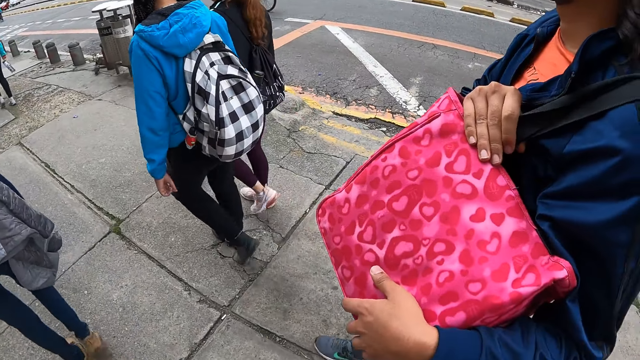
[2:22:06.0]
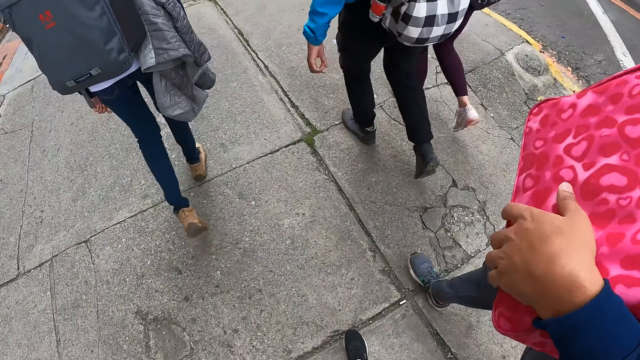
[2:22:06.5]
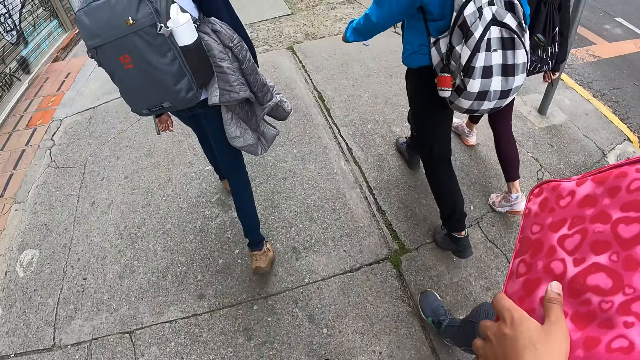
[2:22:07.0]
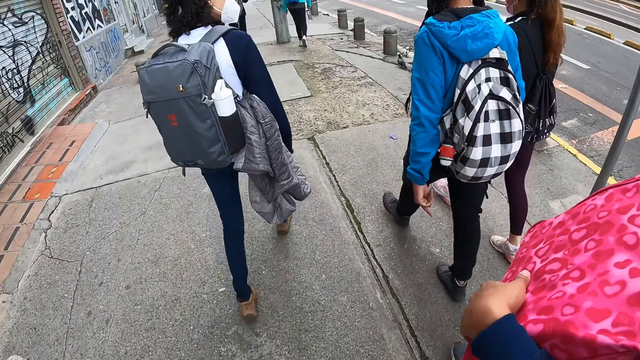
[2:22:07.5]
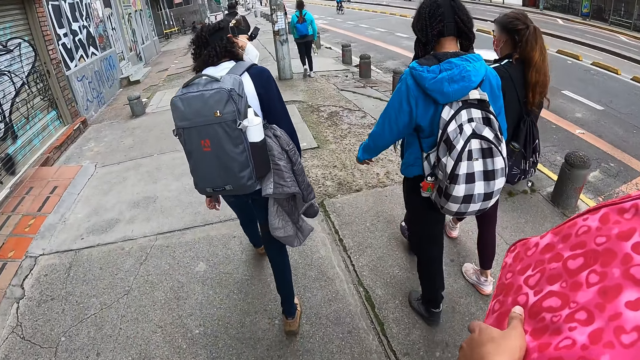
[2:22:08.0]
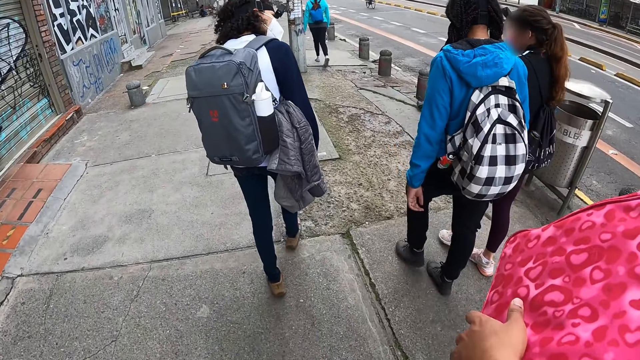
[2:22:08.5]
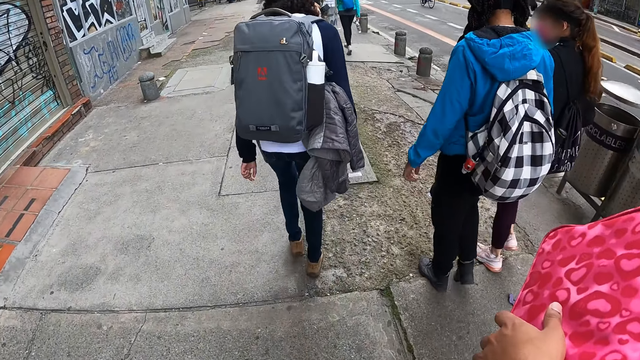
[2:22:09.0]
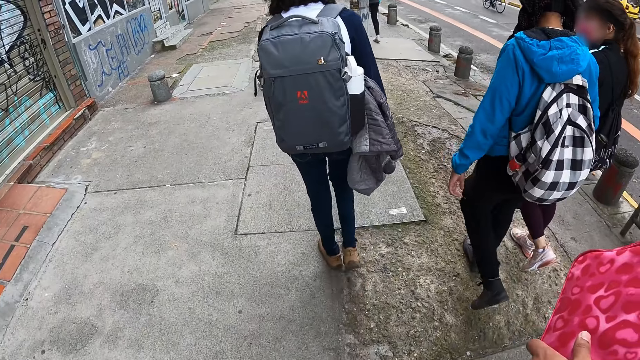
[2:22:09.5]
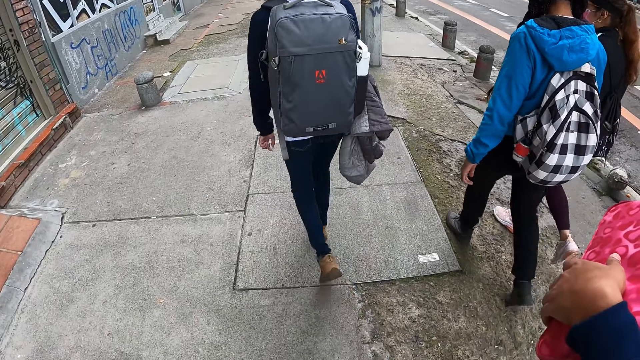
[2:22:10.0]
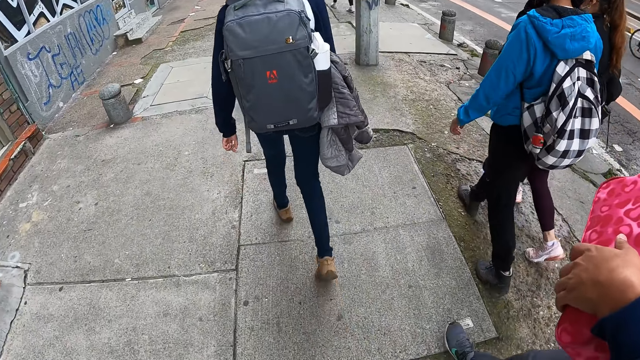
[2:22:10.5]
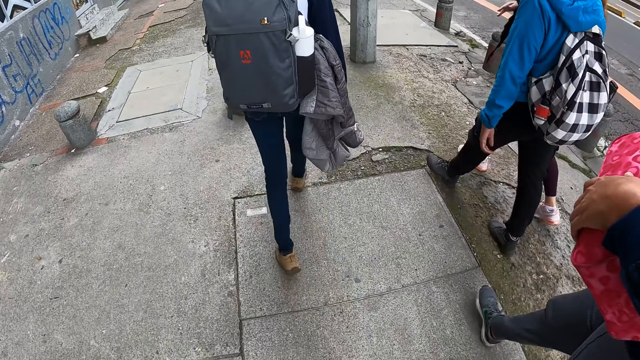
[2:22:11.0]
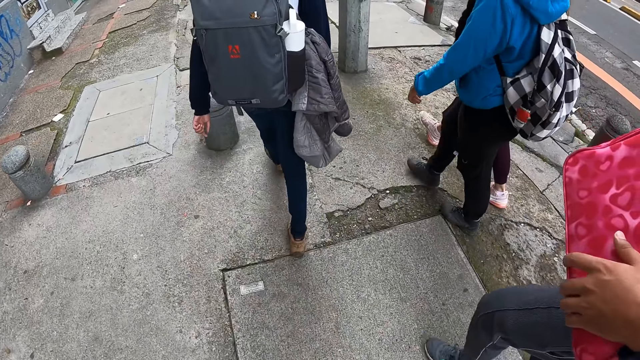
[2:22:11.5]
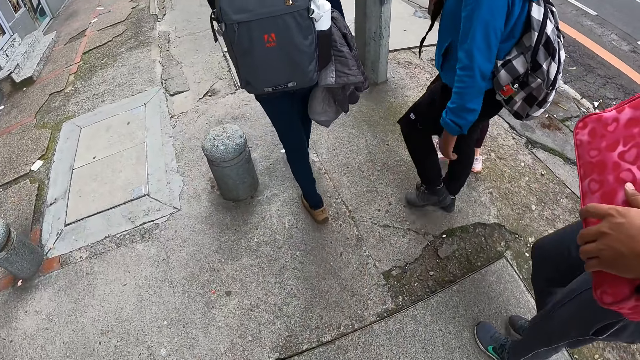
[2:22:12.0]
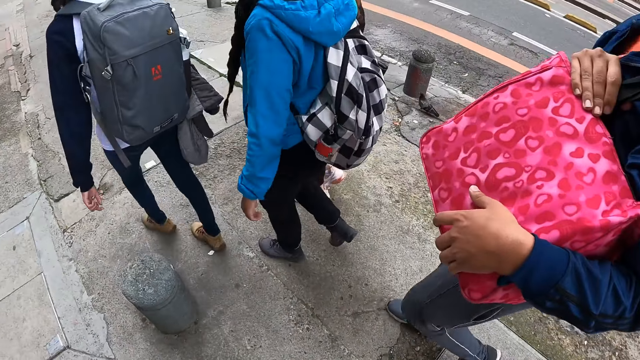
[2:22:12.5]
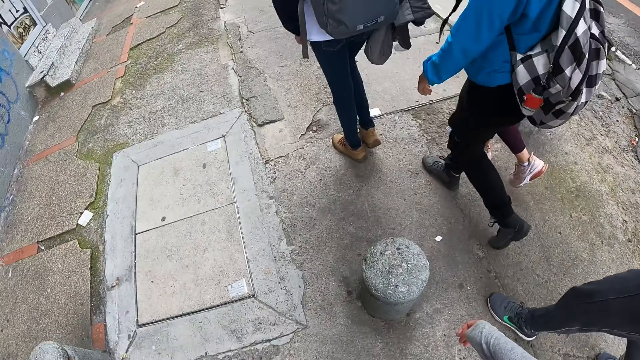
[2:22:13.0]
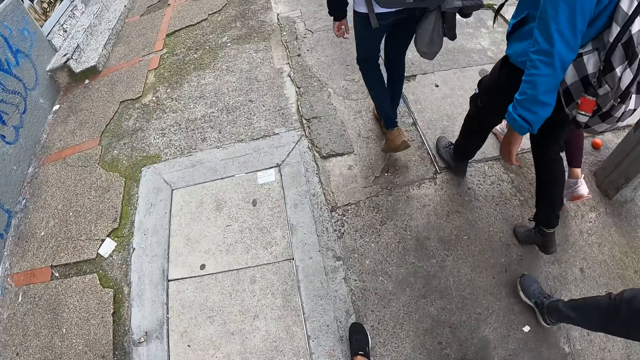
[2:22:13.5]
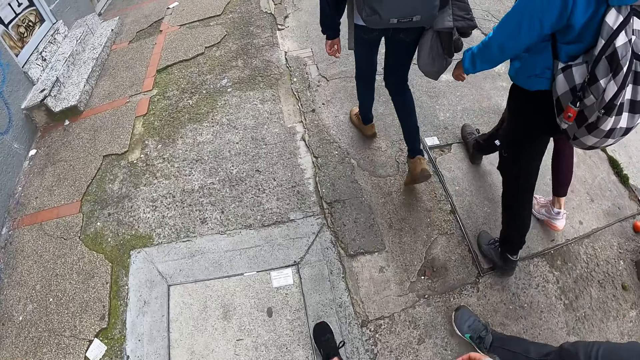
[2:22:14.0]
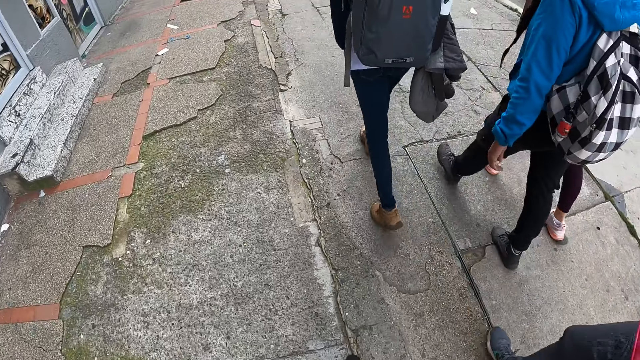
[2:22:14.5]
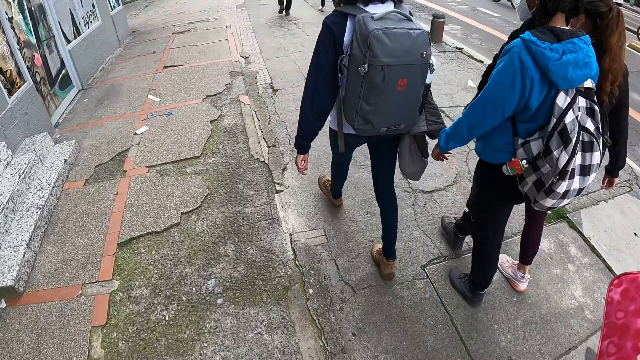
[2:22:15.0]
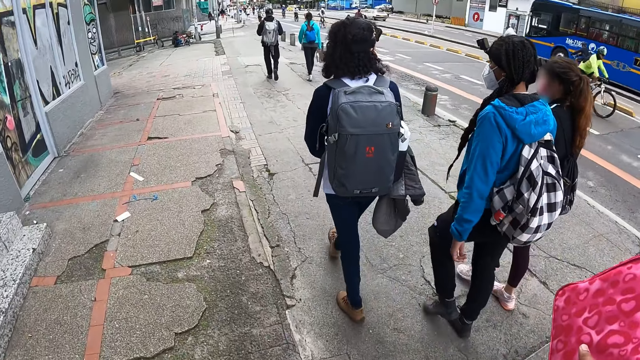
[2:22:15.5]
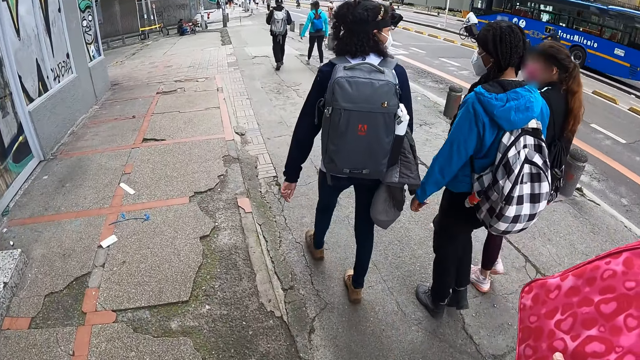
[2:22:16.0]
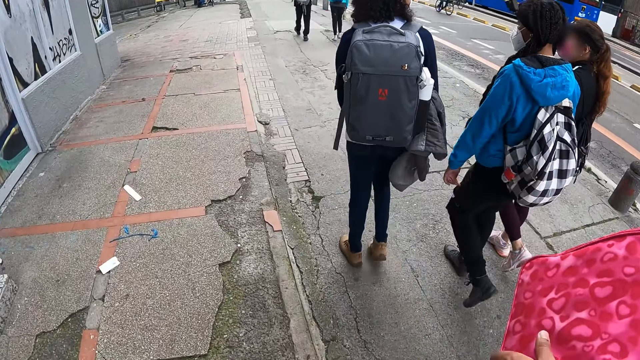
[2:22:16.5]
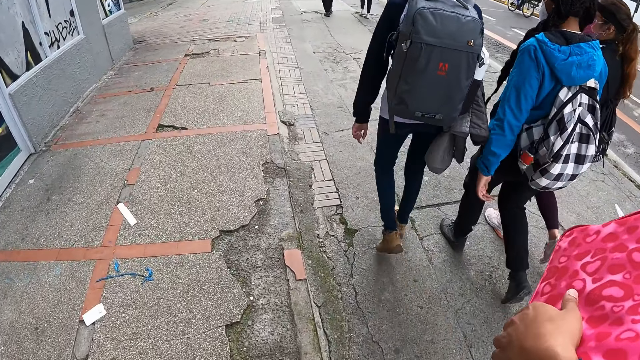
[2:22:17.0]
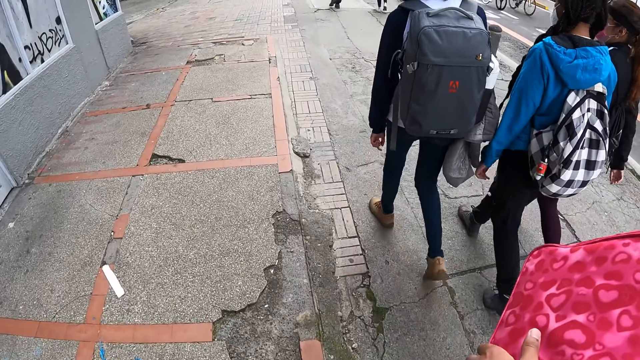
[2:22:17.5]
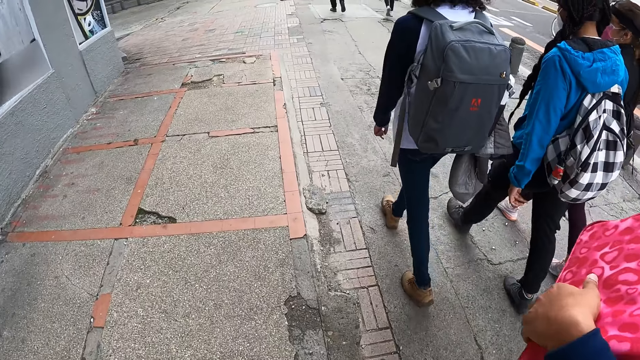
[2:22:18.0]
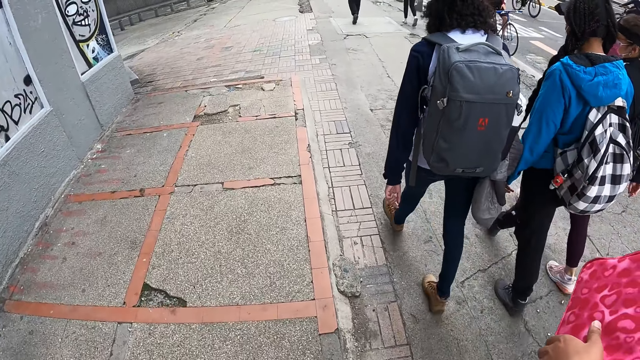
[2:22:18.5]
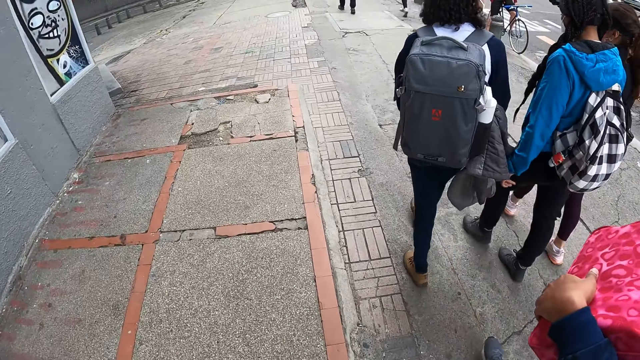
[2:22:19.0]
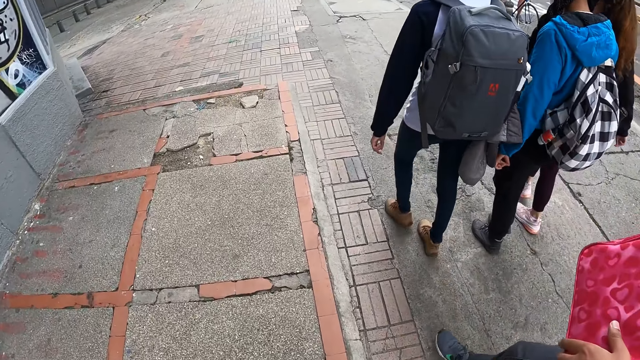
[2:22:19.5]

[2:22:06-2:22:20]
A bus drives across the sidewalk.

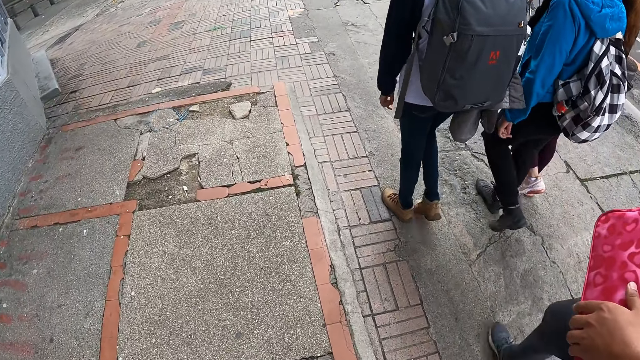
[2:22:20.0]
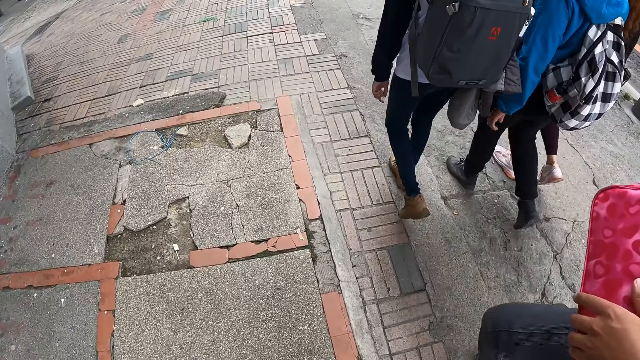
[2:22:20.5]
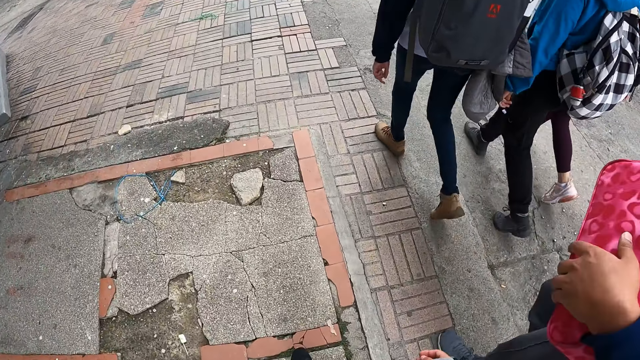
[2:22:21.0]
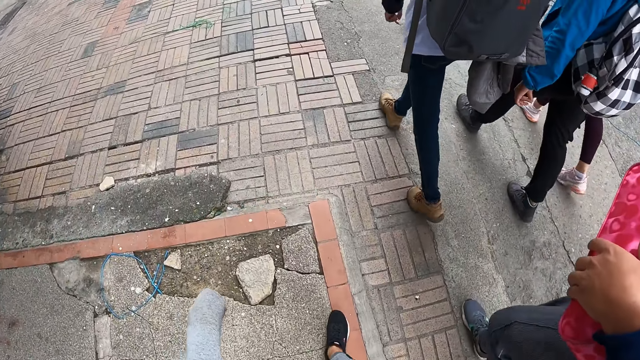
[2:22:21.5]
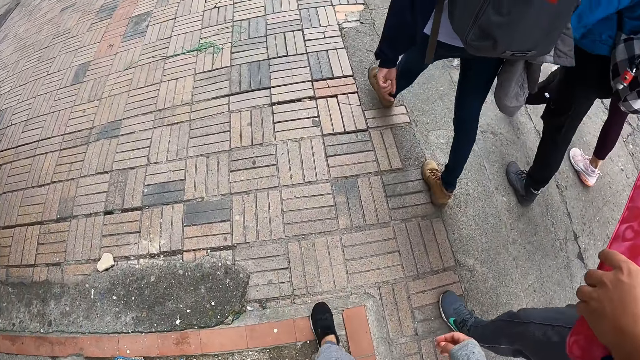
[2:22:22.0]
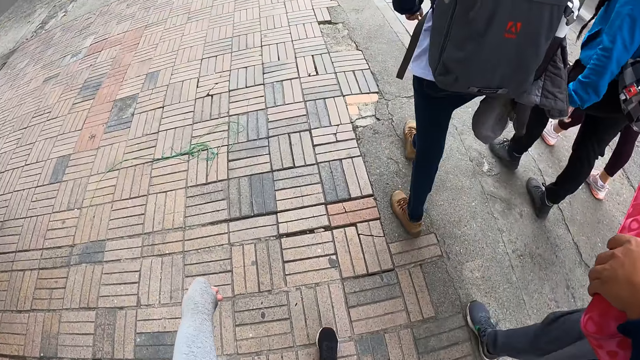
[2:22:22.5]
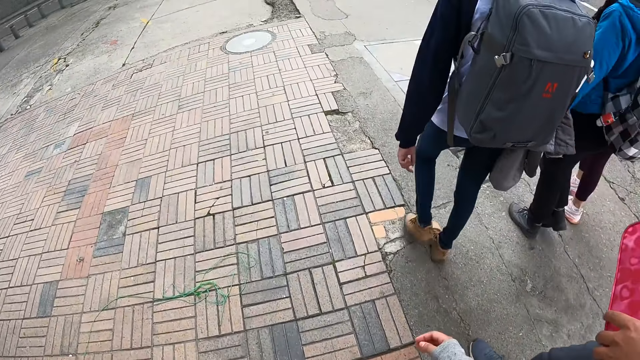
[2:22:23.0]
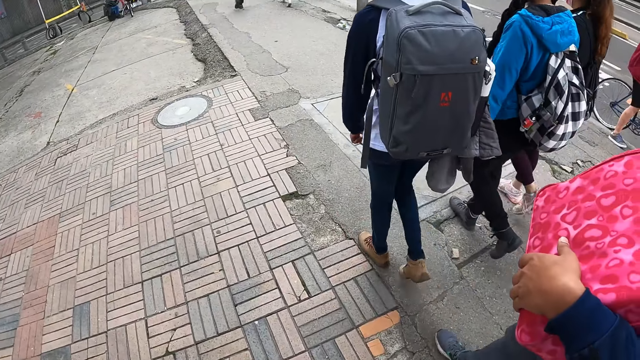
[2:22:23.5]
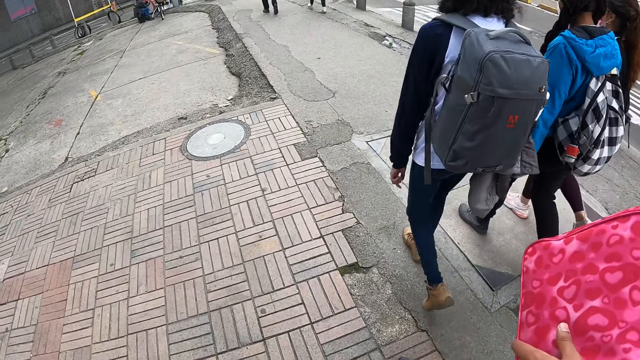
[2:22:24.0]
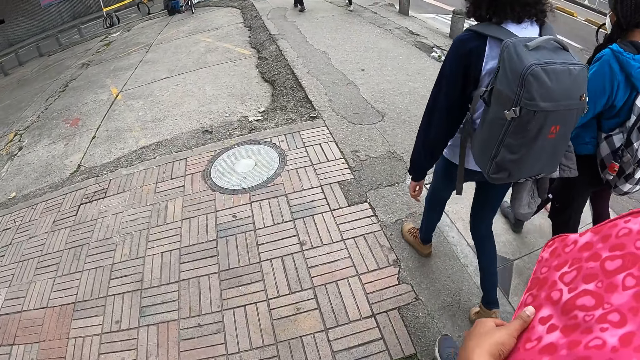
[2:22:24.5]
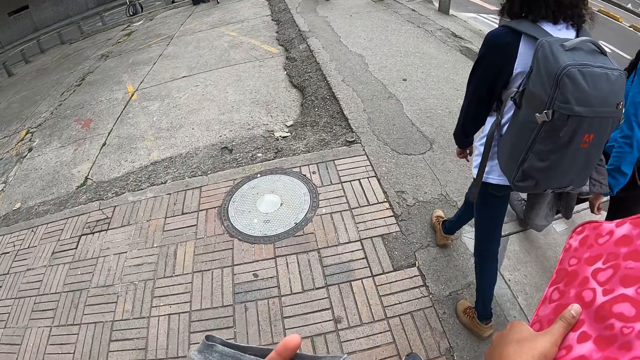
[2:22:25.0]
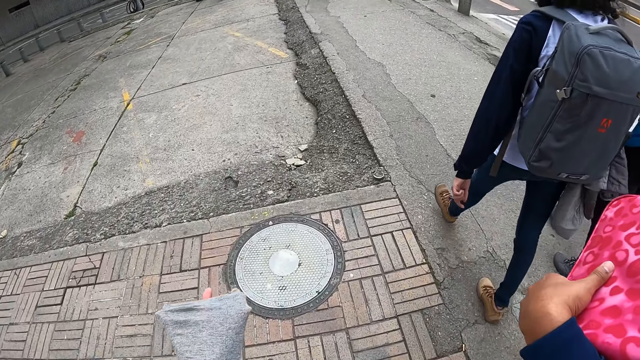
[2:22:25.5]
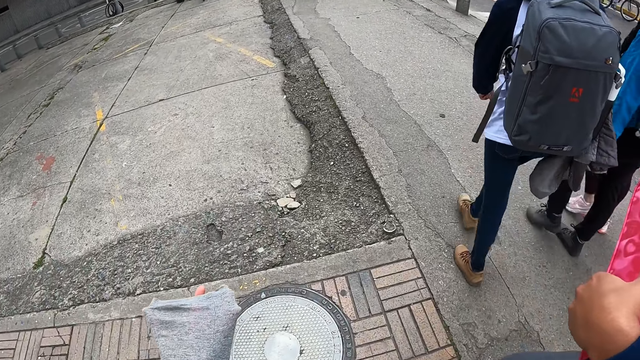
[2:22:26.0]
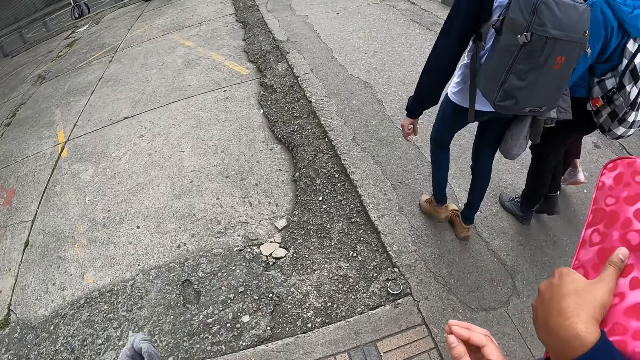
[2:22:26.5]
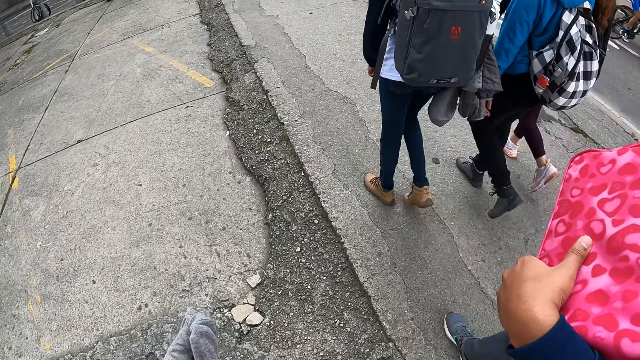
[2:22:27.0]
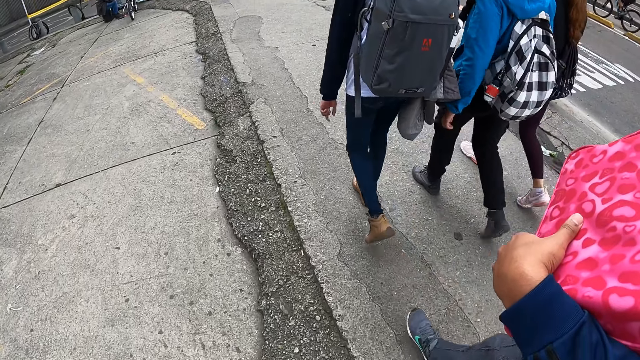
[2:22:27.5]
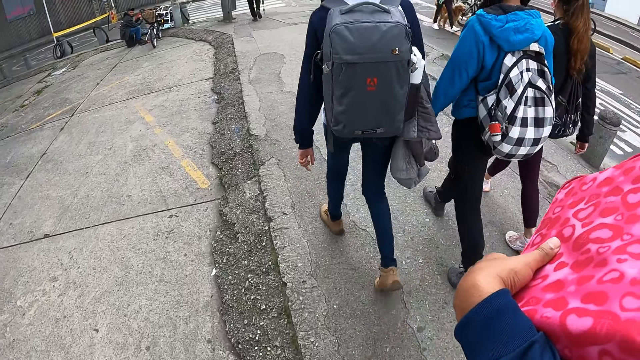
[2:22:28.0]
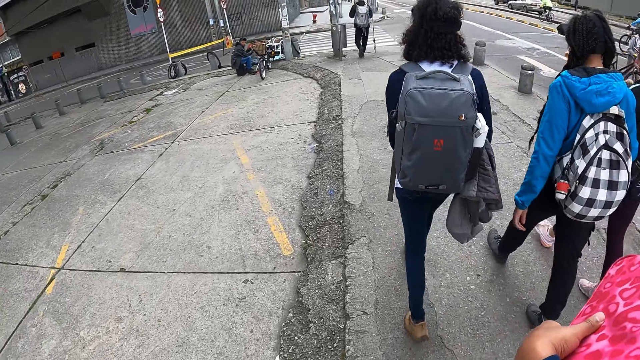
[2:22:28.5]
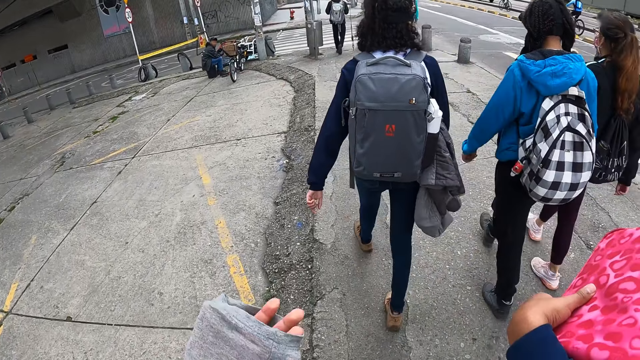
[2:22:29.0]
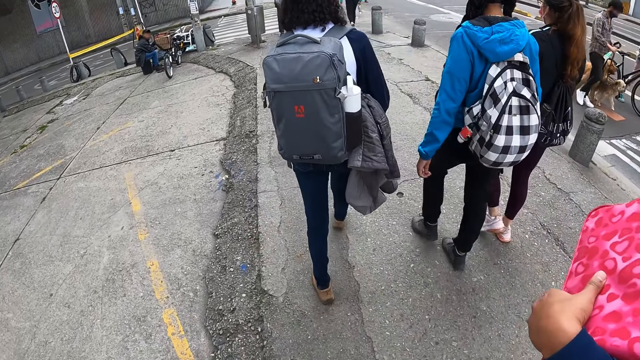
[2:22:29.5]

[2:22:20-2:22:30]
The camera wearer looks at her hand. She walks on the pavement.
